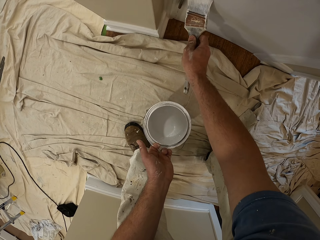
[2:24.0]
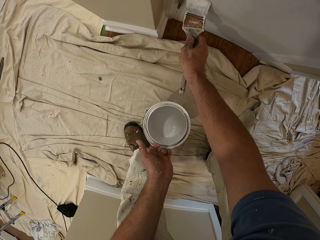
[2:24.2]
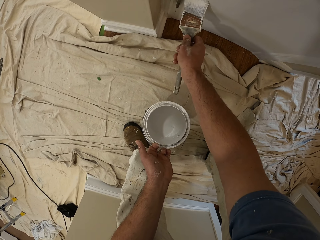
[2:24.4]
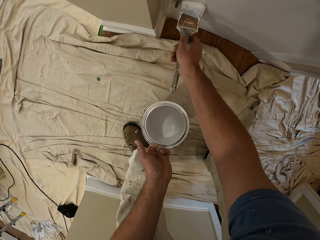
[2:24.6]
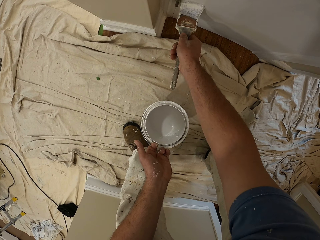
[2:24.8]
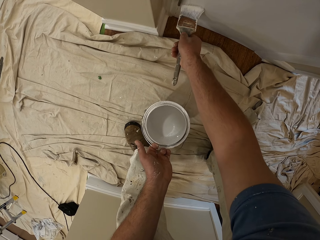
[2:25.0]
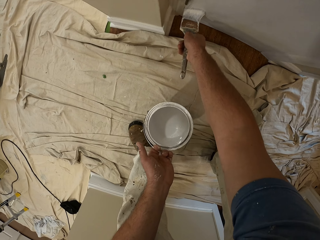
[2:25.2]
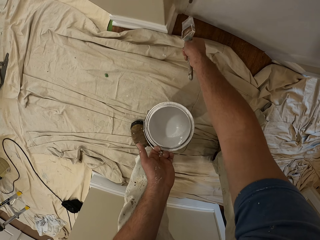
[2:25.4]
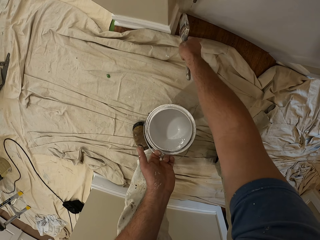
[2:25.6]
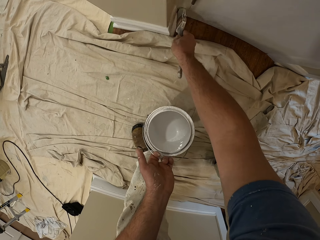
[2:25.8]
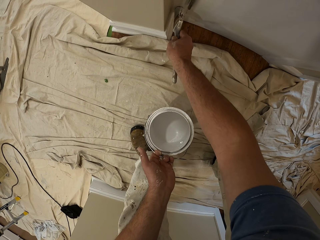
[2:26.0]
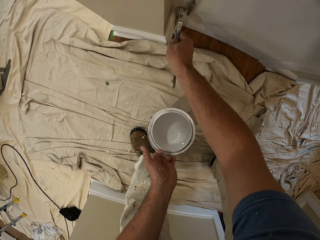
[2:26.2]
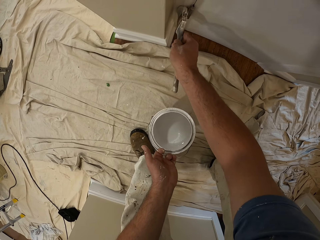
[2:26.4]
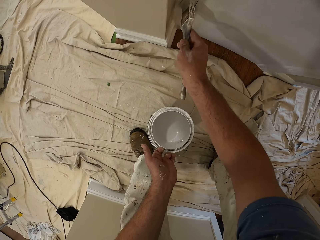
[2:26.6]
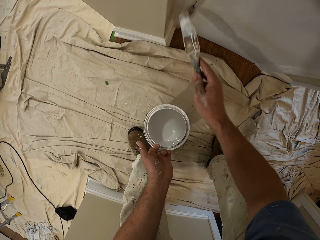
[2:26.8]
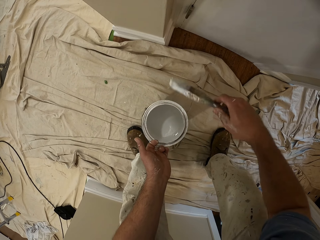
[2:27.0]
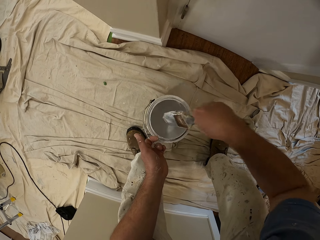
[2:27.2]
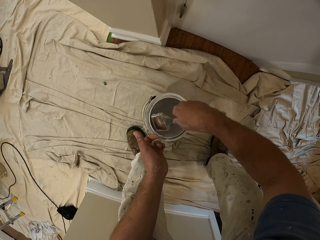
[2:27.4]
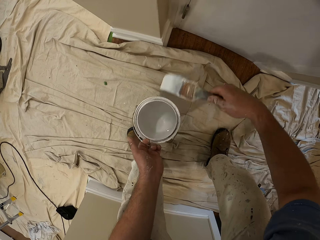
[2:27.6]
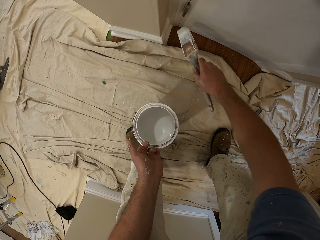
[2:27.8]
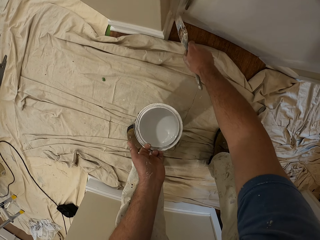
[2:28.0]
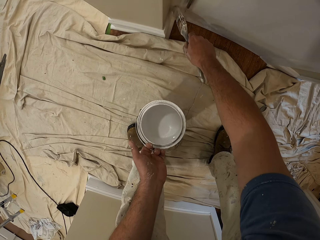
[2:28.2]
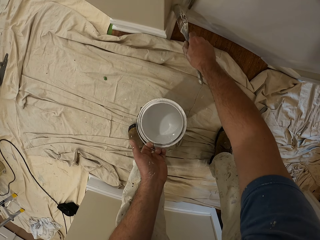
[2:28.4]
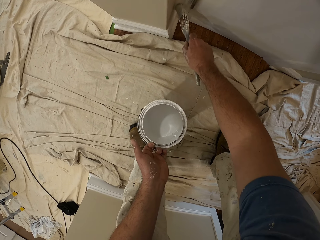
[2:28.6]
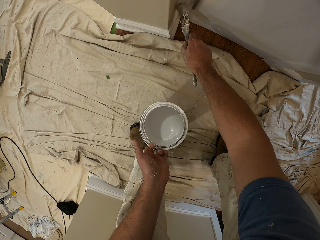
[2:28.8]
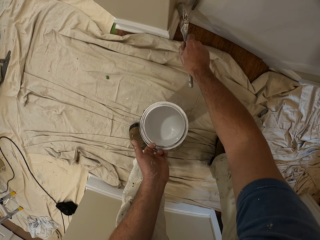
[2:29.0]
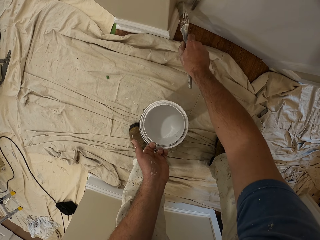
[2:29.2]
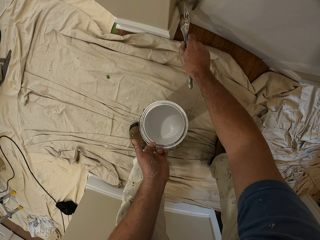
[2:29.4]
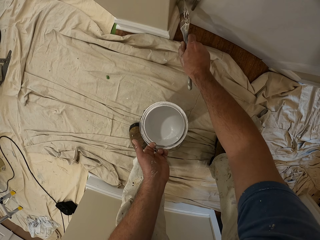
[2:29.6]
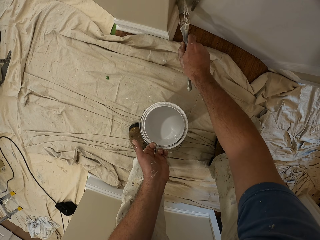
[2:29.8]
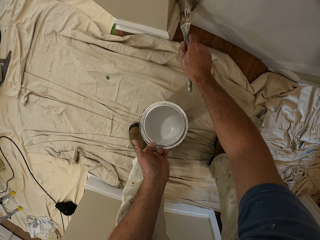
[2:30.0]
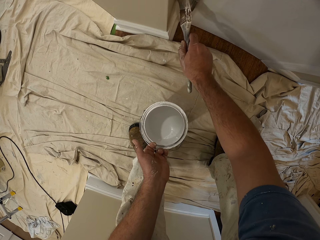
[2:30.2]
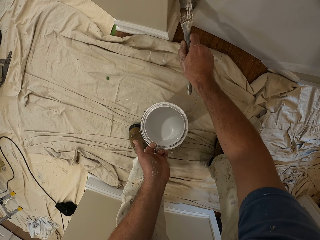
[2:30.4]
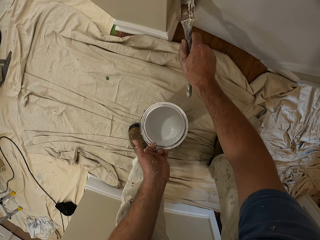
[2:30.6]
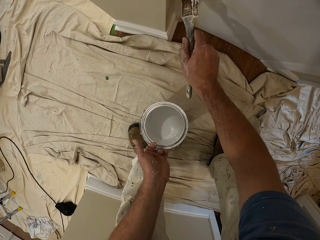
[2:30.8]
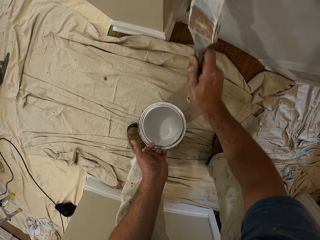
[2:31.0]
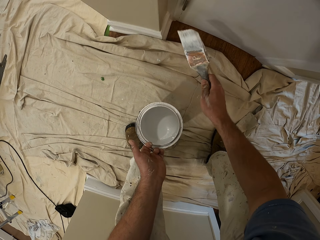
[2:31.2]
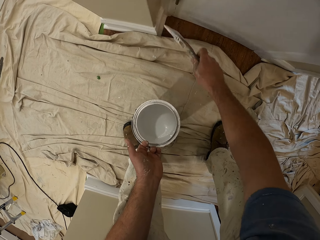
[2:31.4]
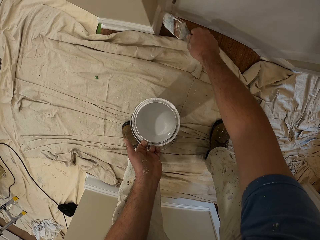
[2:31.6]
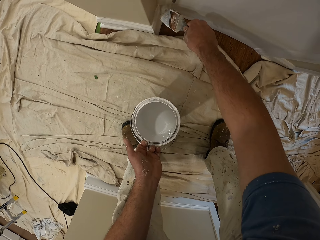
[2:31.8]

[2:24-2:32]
The camera wearer removes the paint brush from the door. They dip the paint brush in the paint. They lift up the paint brush from the paint. They paint the wall white with the paint brush.

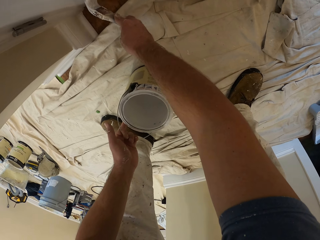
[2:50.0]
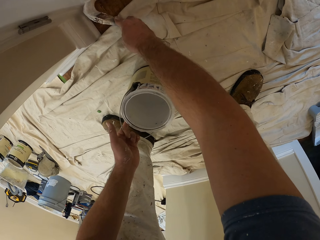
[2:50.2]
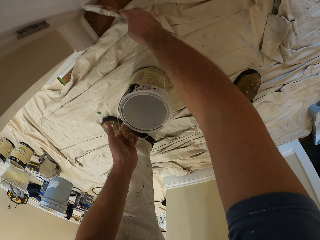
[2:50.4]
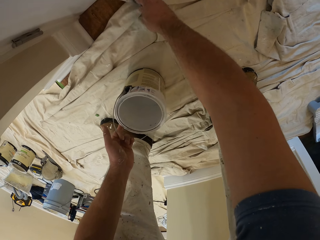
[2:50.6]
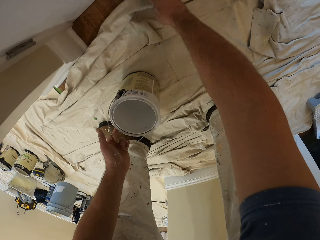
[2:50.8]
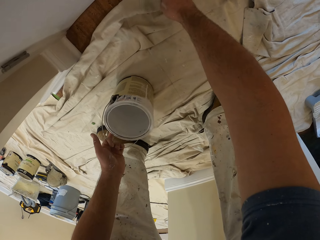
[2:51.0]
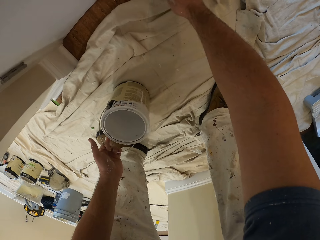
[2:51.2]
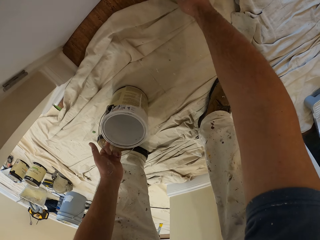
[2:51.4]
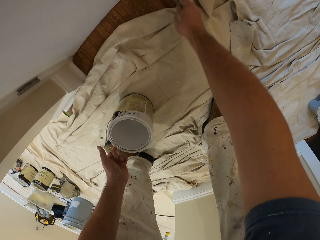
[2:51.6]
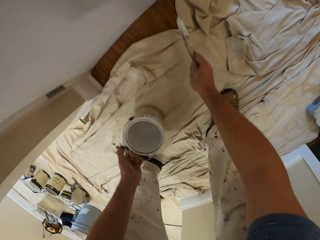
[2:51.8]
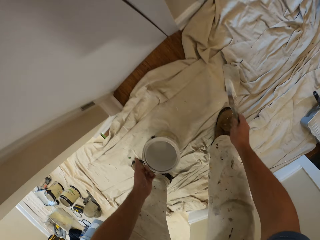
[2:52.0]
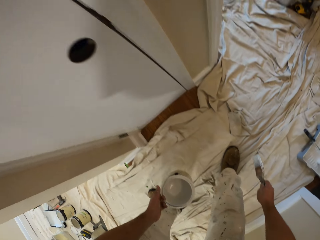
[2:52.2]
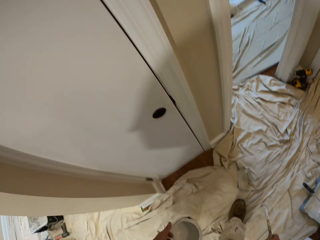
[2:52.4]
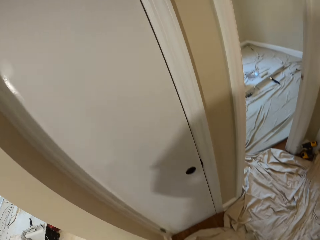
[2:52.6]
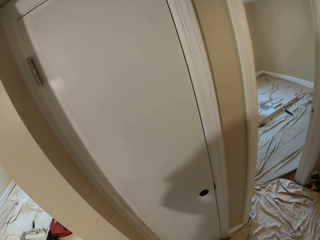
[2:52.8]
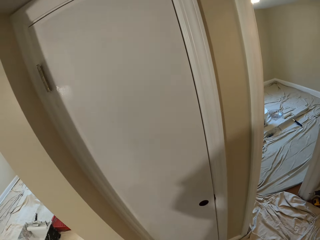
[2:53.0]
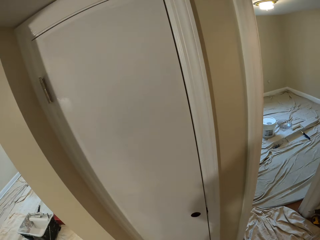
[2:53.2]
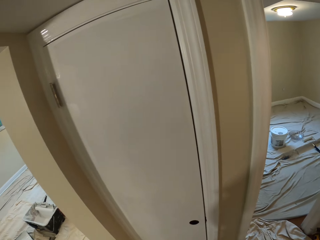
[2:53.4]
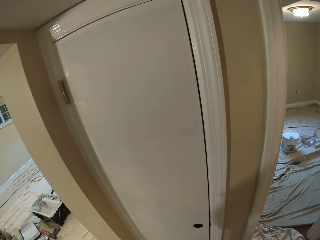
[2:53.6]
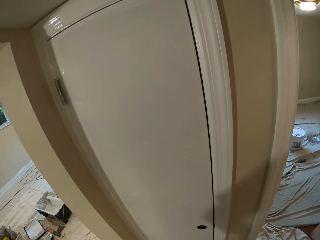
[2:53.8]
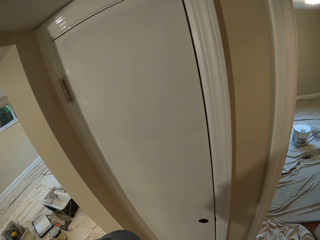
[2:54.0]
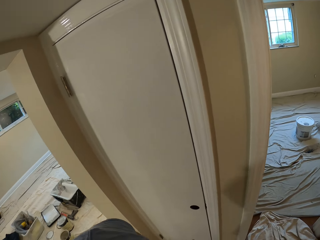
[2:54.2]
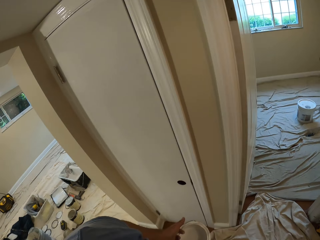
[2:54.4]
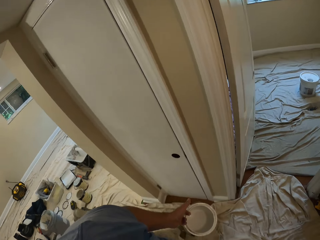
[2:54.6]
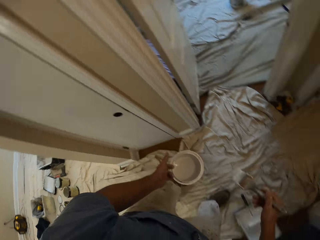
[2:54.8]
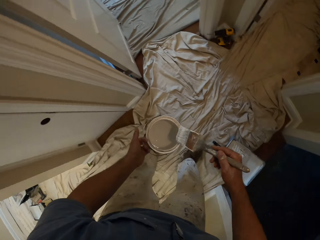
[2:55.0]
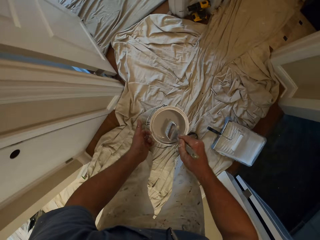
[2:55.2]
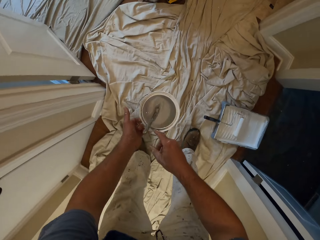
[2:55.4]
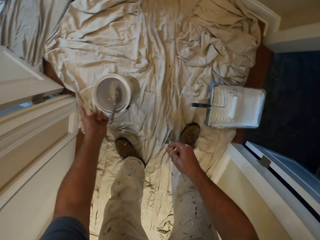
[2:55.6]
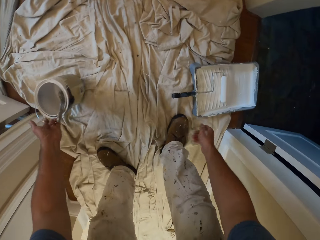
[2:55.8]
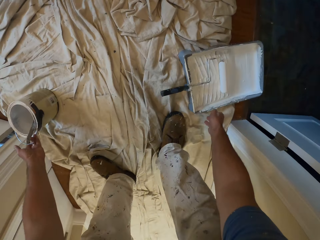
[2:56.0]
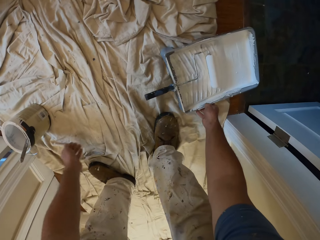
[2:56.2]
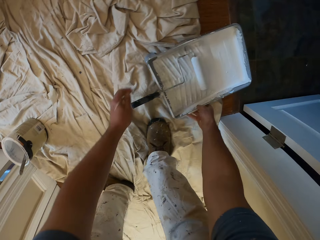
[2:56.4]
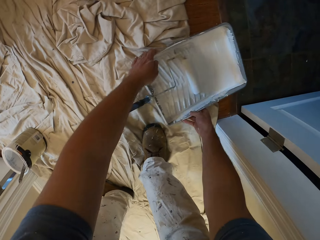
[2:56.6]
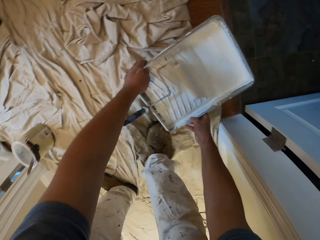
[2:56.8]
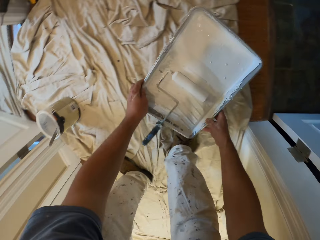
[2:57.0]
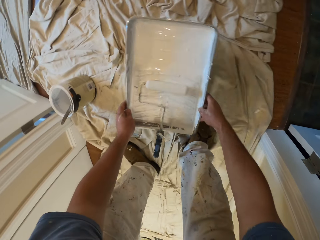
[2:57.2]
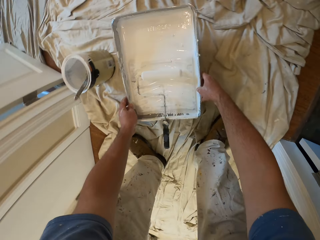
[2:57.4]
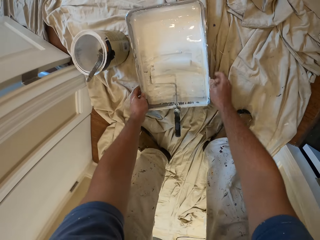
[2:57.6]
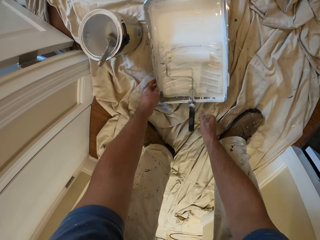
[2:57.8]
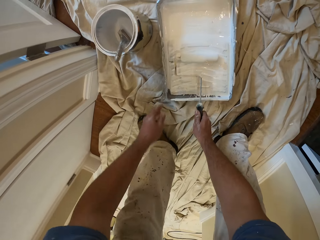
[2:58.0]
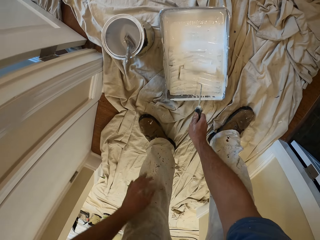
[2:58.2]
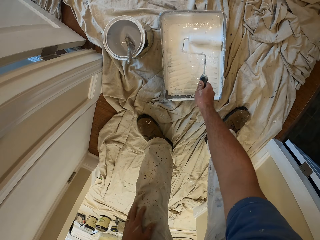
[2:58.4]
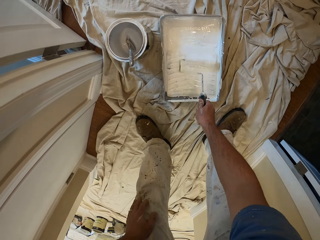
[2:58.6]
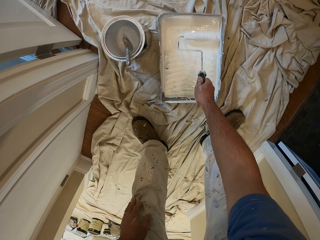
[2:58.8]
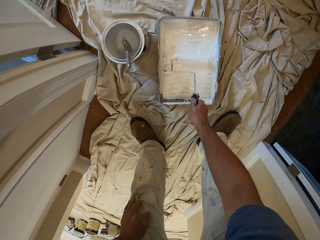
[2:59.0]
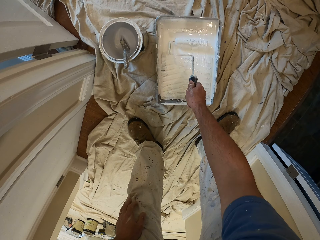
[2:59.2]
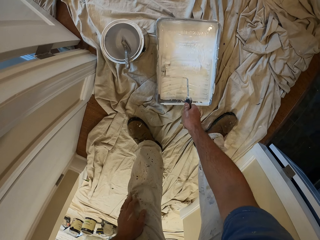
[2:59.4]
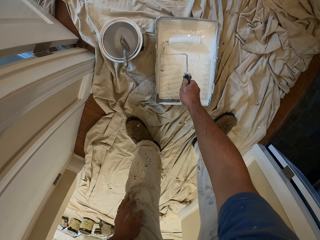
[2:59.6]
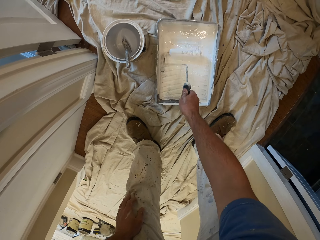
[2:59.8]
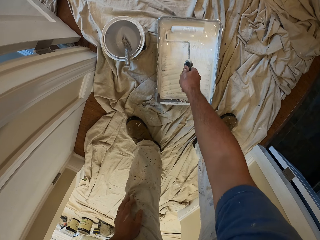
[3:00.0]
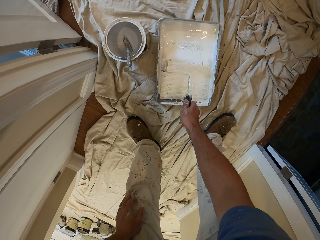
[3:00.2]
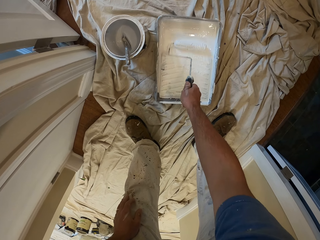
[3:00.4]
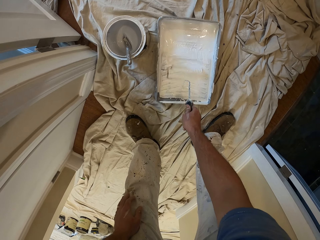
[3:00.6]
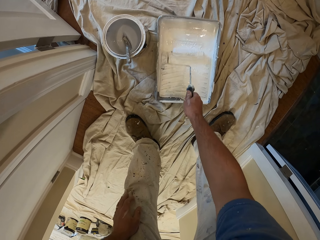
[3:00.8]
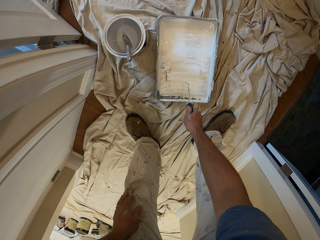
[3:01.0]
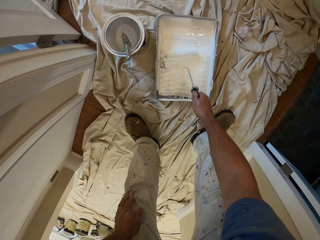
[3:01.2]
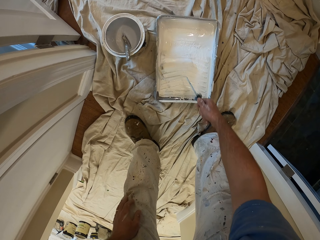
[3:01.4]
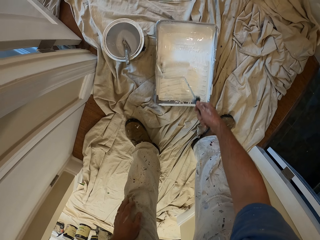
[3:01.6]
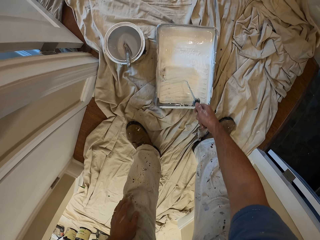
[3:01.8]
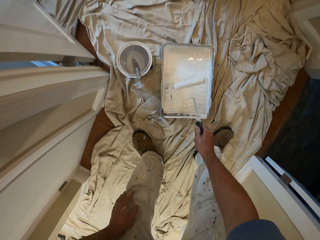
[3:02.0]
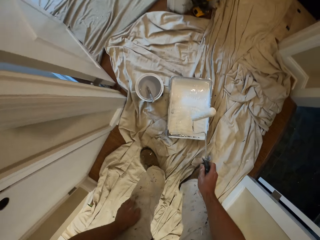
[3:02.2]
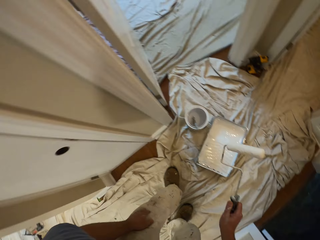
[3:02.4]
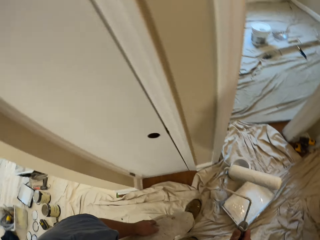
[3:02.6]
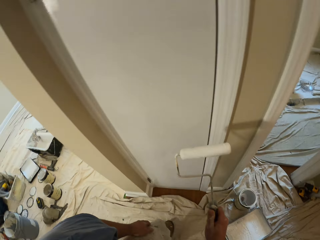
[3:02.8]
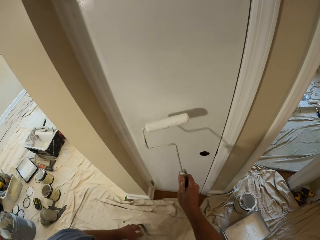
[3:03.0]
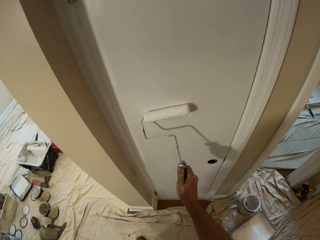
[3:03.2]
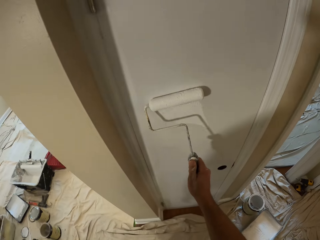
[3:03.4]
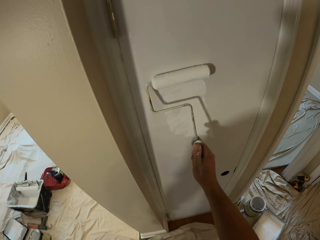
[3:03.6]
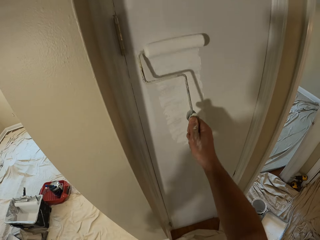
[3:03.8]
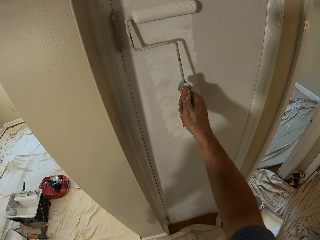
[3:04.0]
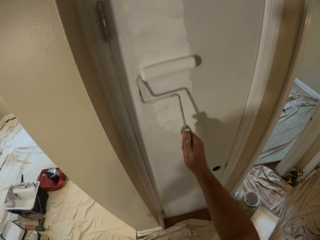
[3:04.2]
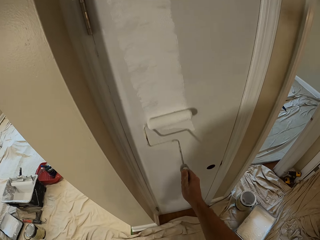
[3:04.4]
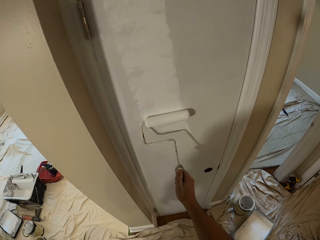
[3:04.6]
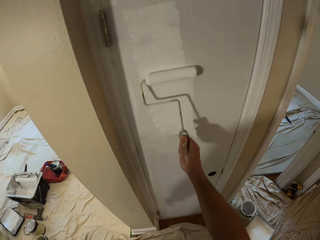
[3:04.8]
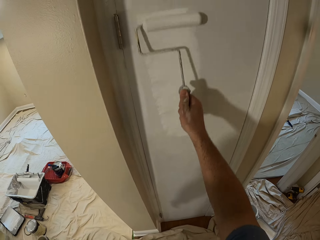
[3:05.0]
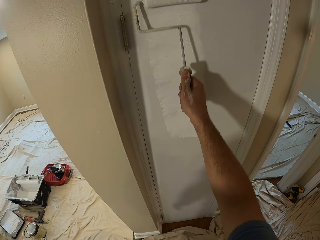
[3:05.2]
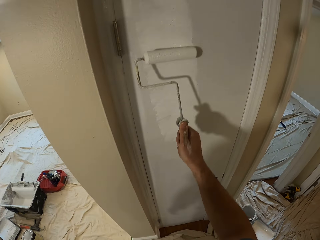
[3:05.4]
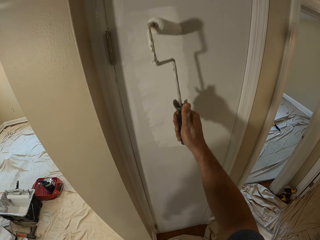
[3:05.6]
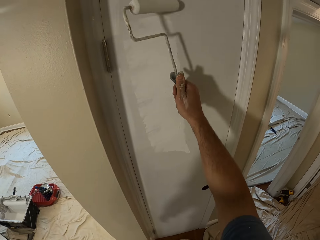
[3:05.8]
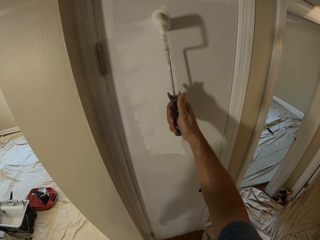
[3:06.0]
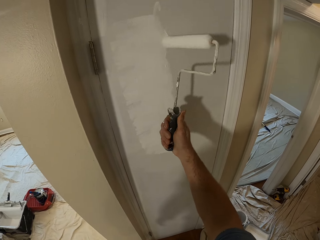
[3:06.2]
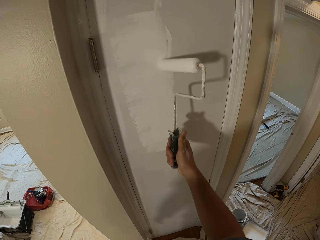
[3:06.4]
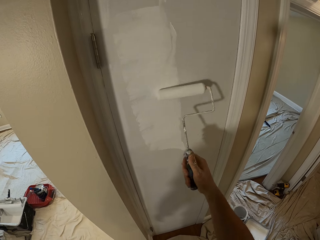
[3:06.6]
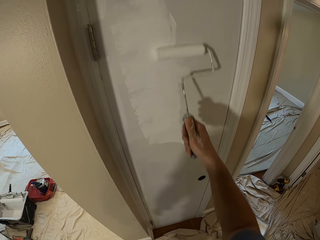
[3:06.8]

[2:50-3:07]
The camera wearer moves from the door. They dip the paint brush in the paint. They drop the paint and the paint brush on the floor. They pick up a tray and a roller from the floor. They drop the tray and the roller on the floor. They roll the roller in the paint. They lift up the roller from the paint in the tray. They paint the door white with the roller.
